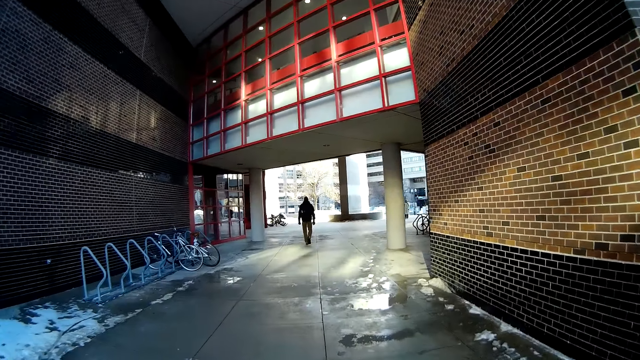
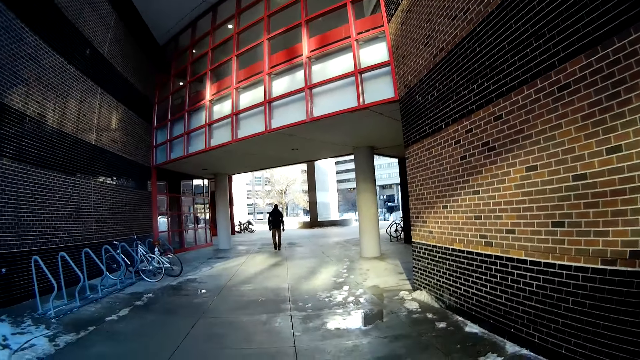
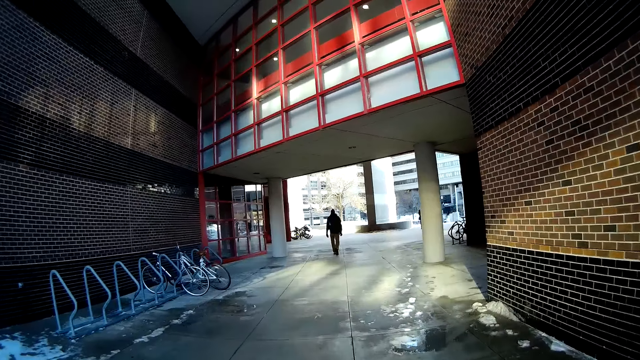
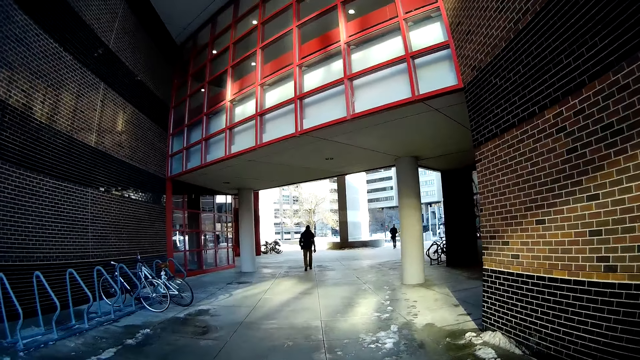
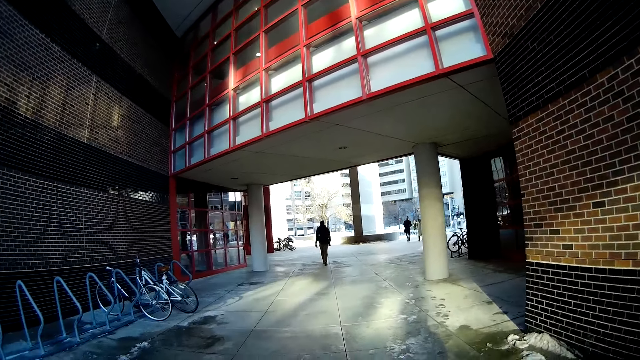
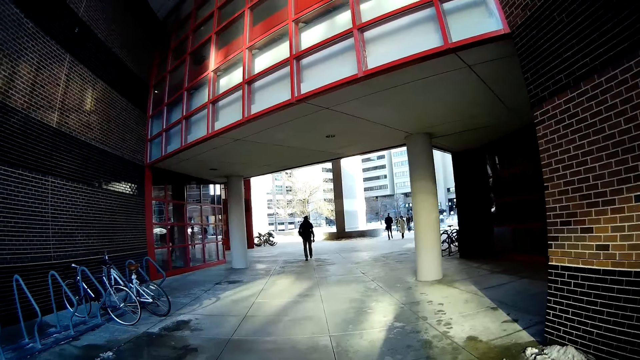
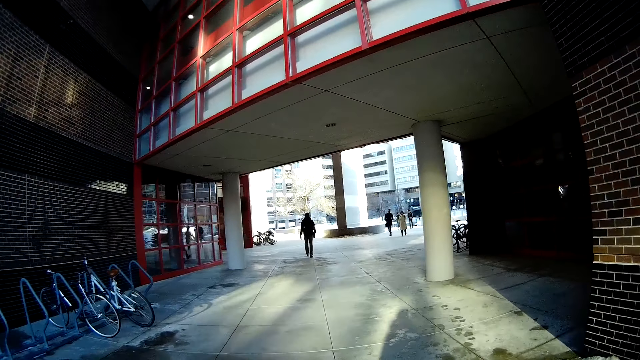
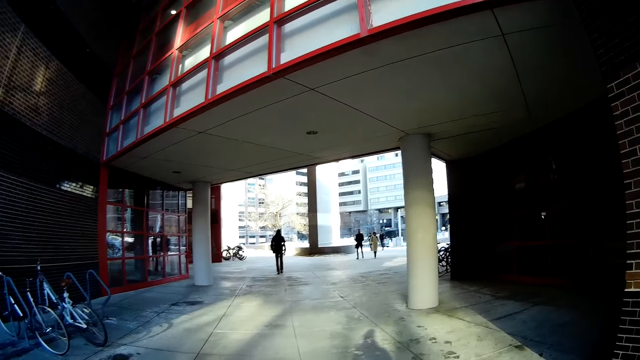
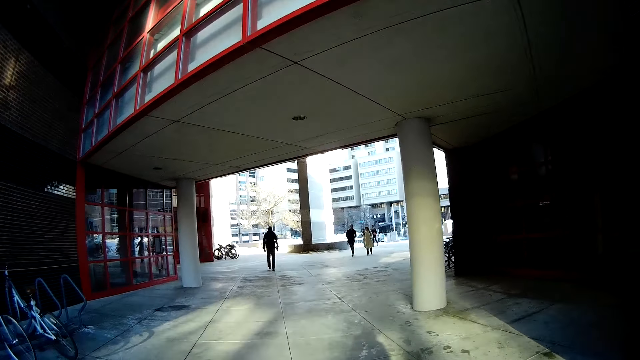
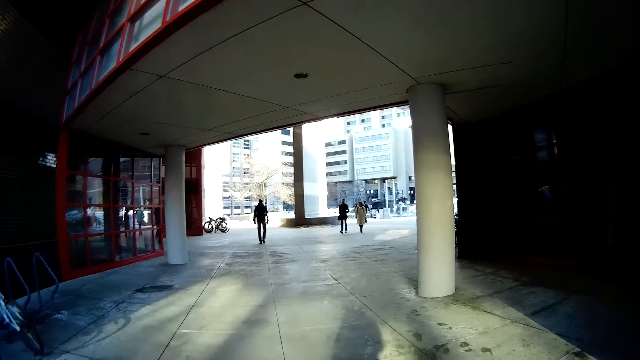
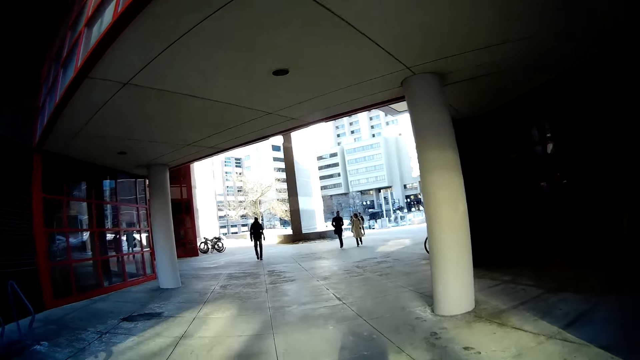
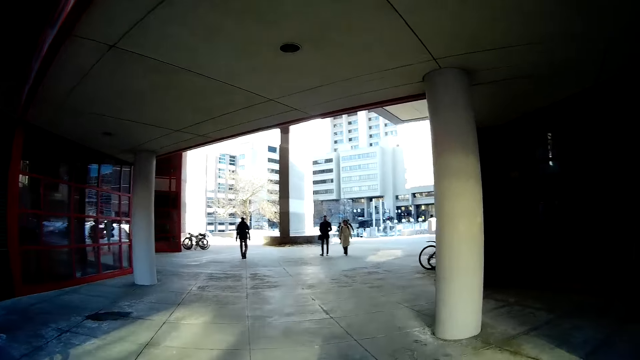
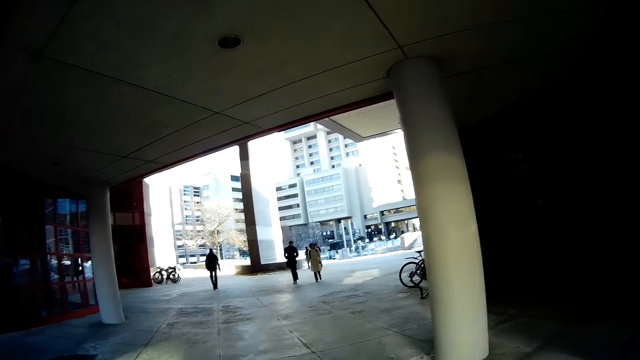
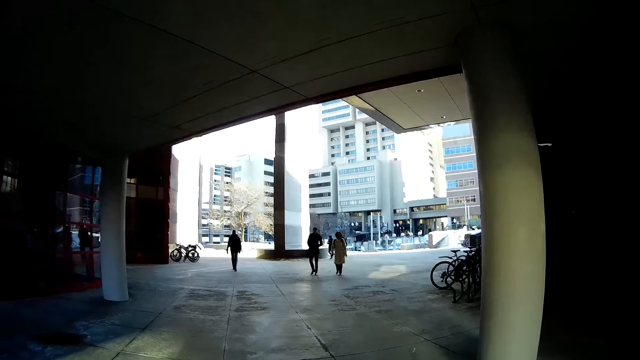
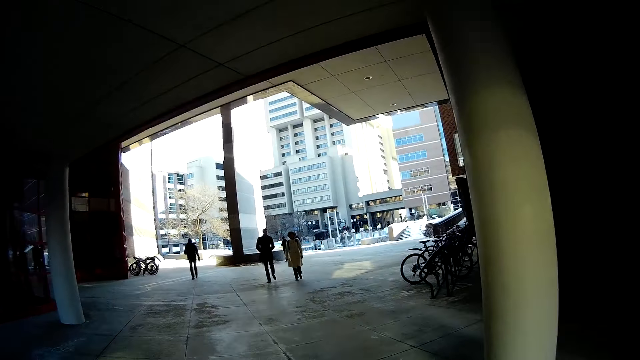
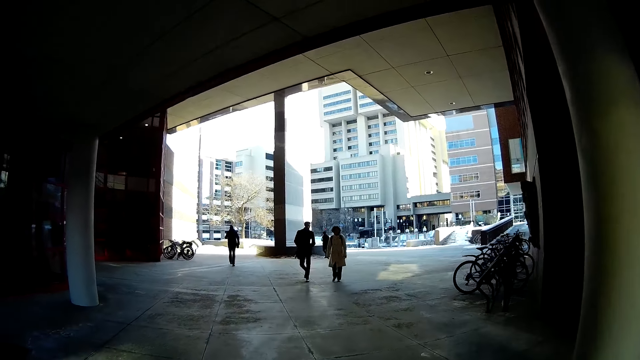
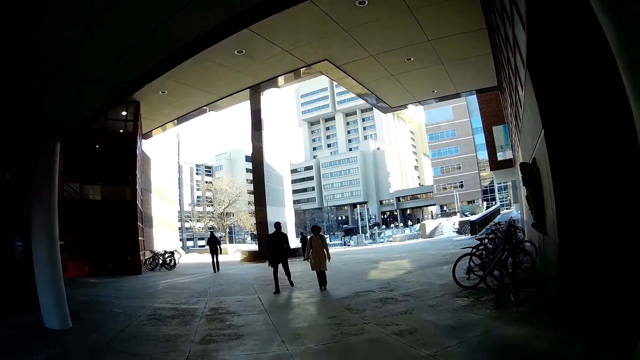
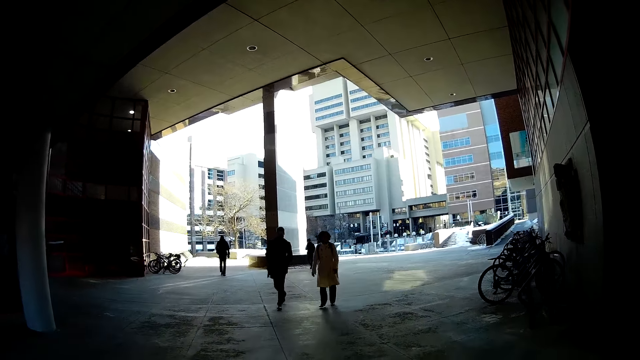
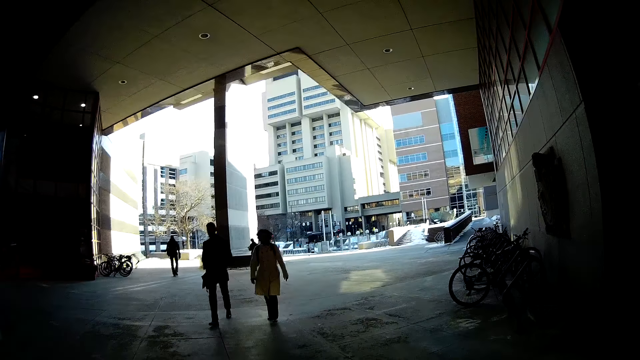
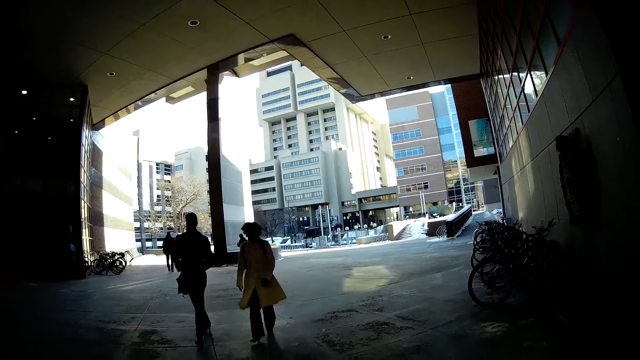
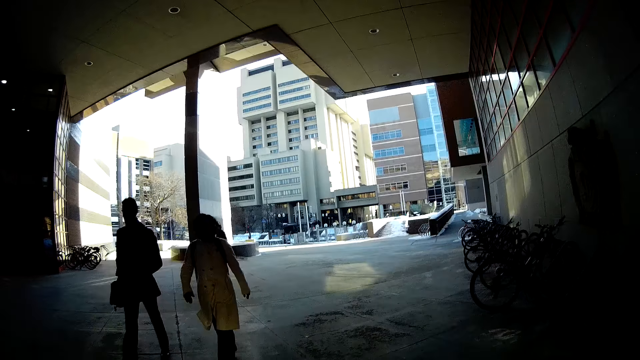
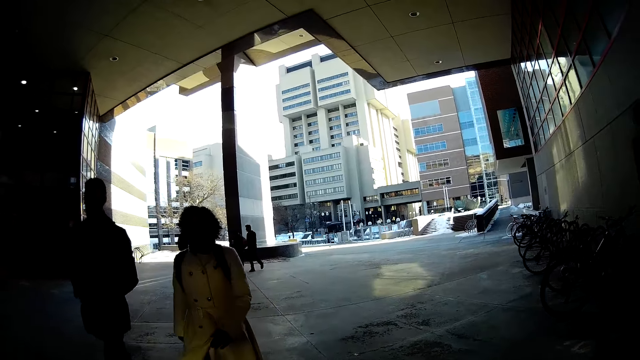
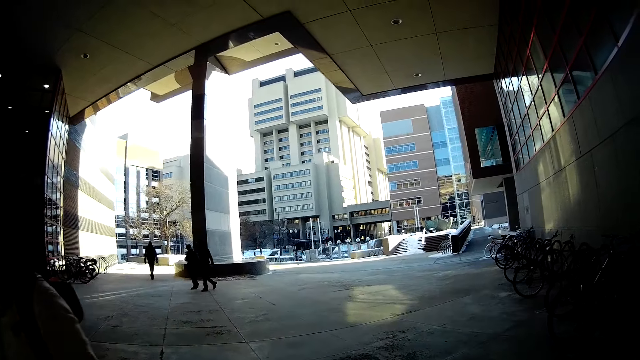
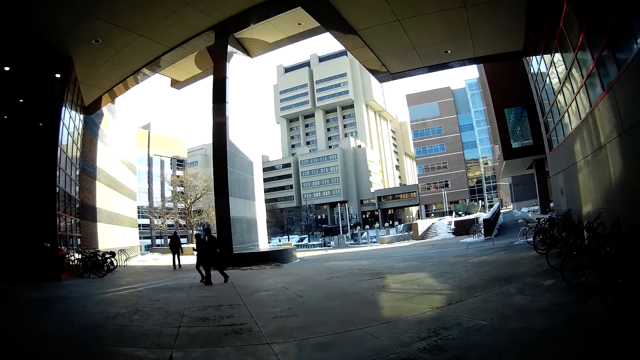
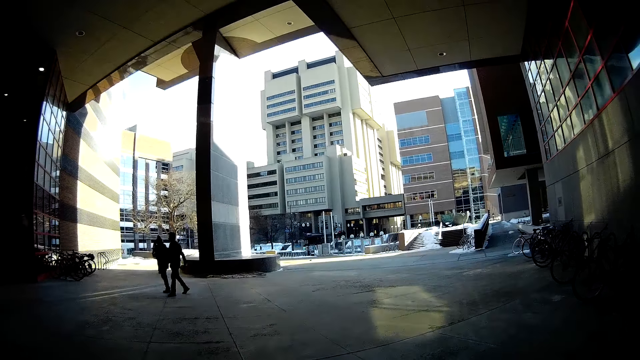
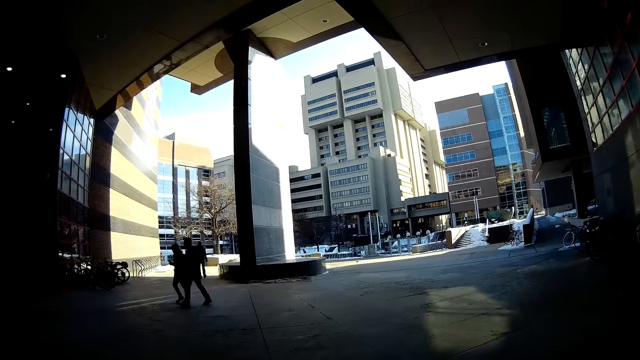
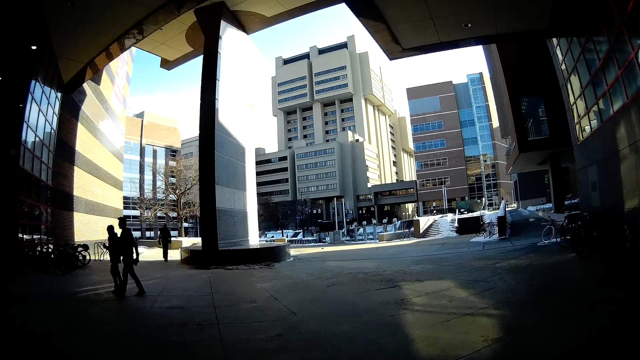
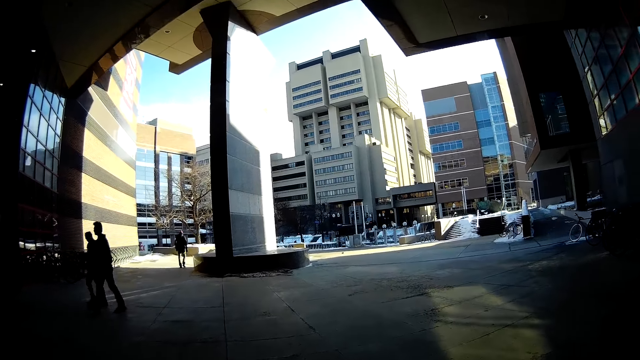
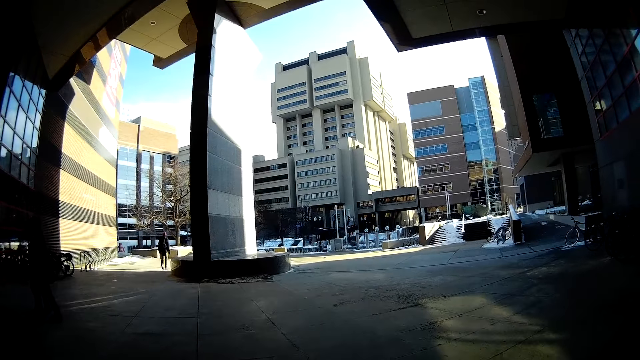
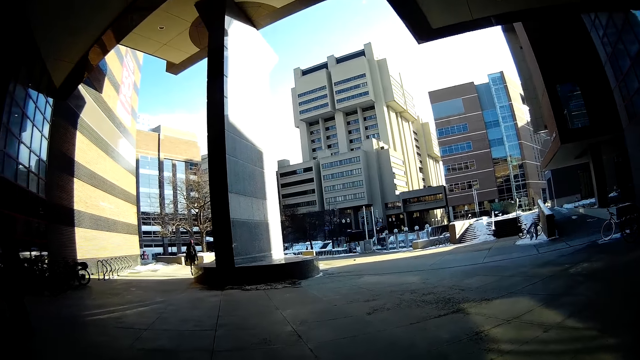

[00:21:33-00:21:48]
A man and a woman walk towards the camera wearer. The camera wearer walks on the pathway. The man walks past the camera wearer. The woman walks past the camera wearer.

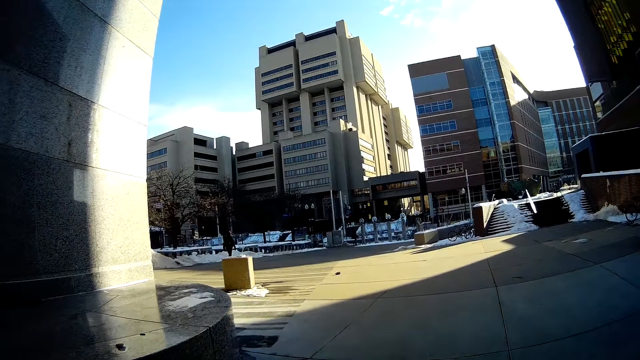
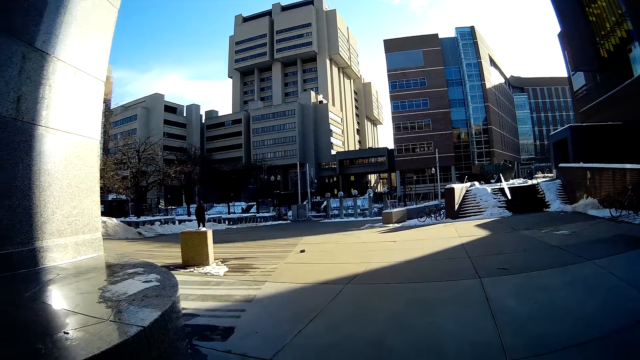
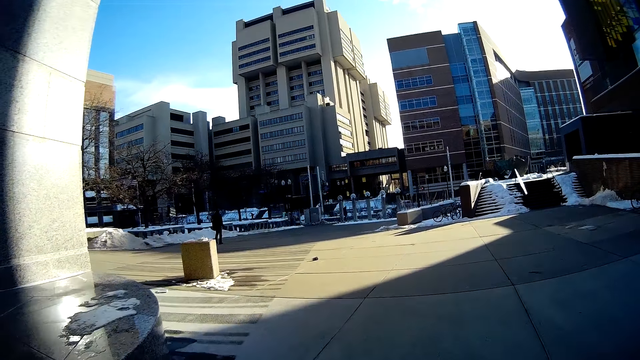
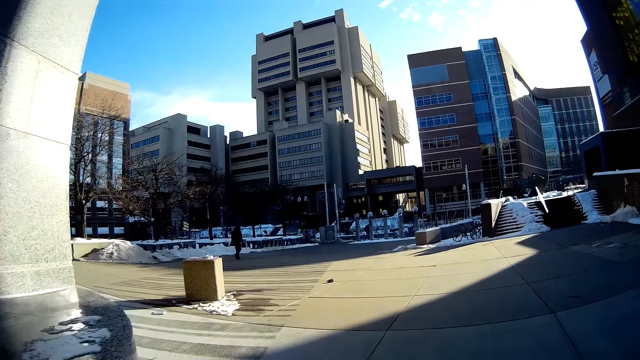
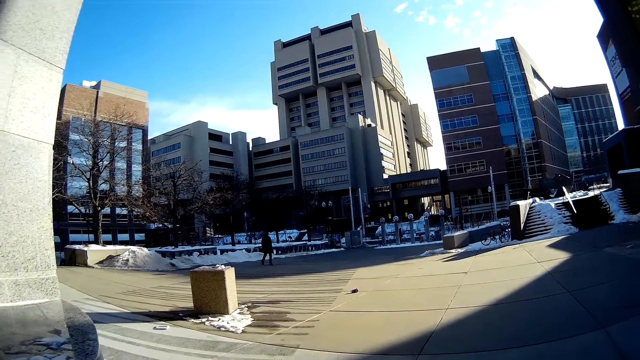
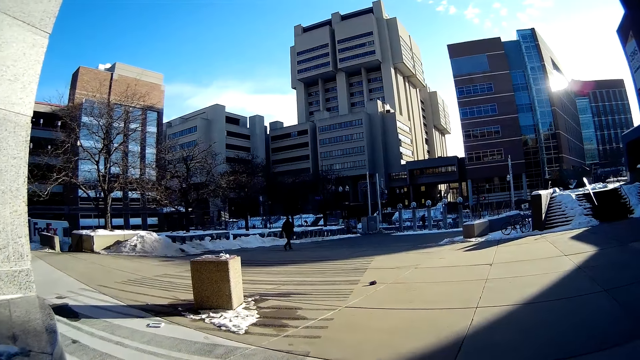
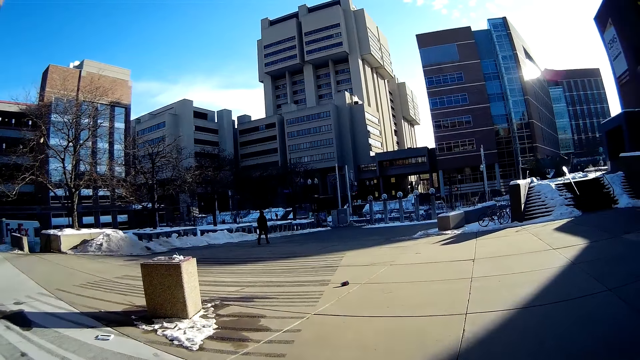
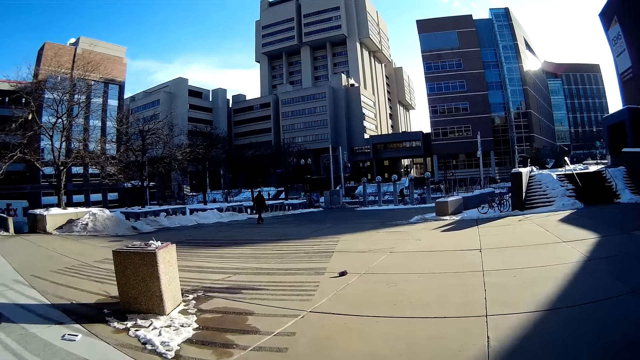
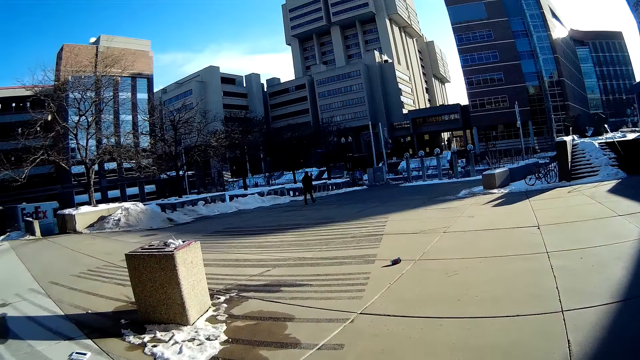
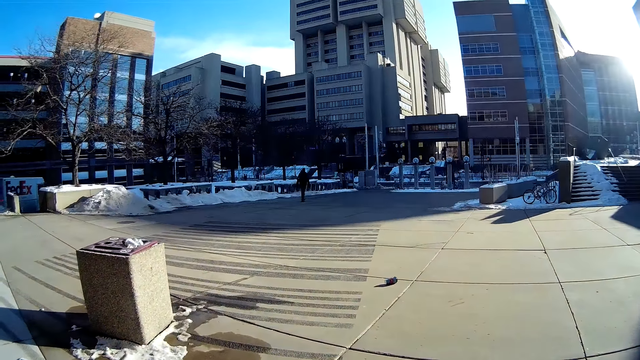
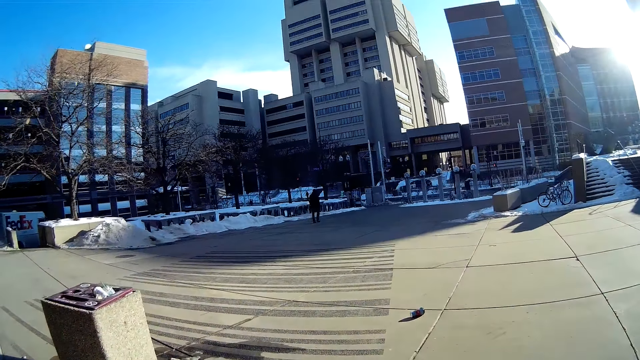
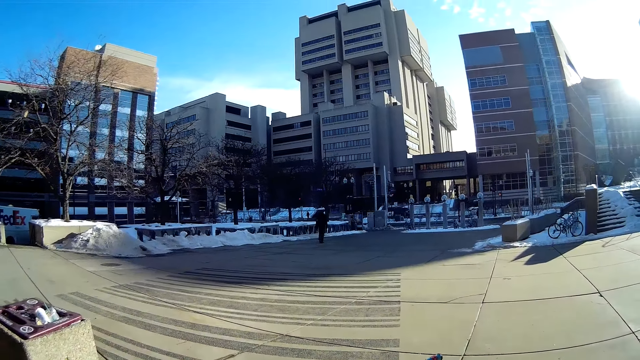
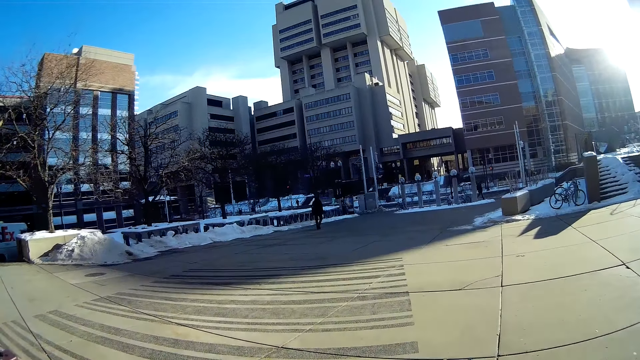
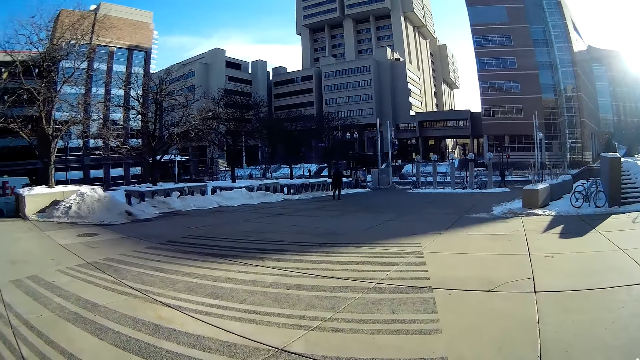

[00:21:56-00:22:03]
A man walks in front of the camera wearer.
